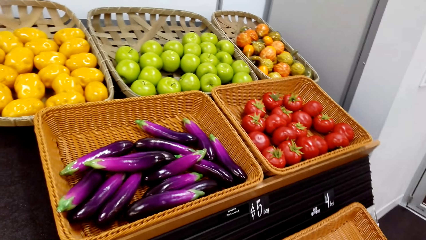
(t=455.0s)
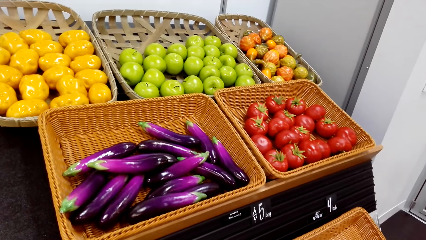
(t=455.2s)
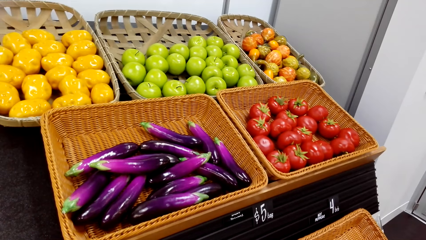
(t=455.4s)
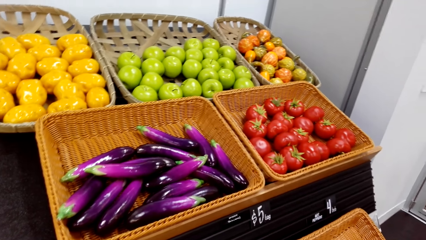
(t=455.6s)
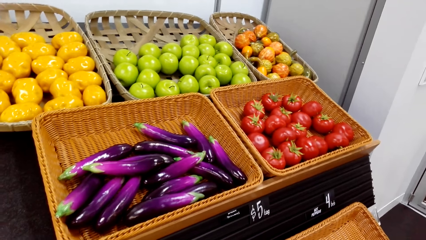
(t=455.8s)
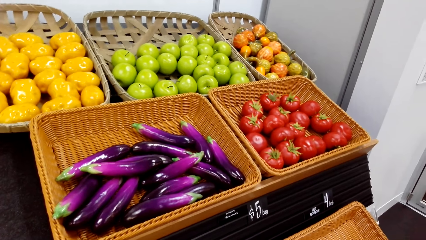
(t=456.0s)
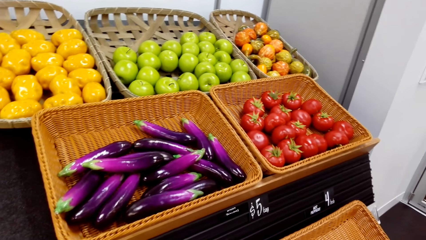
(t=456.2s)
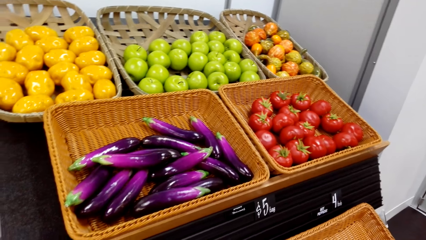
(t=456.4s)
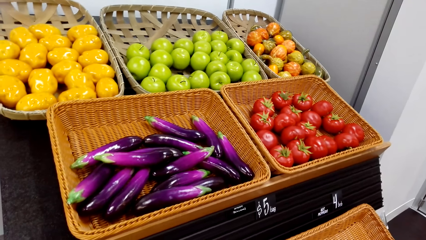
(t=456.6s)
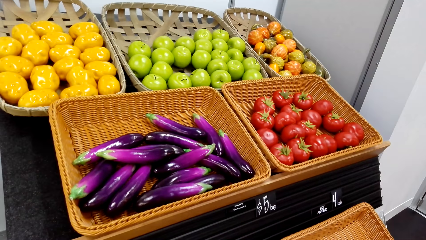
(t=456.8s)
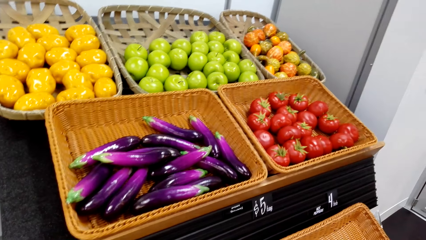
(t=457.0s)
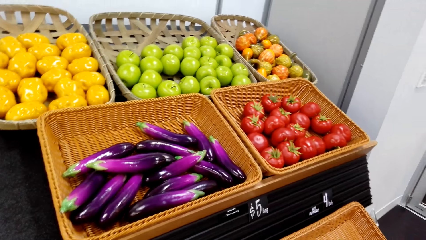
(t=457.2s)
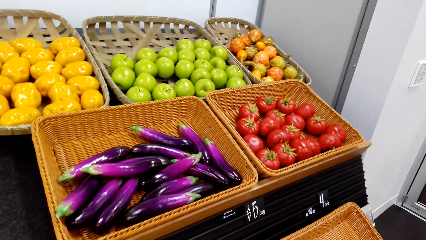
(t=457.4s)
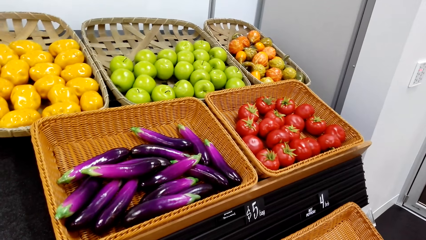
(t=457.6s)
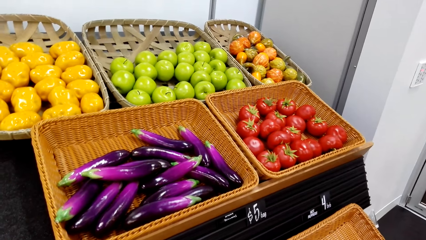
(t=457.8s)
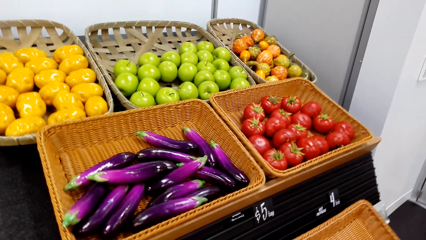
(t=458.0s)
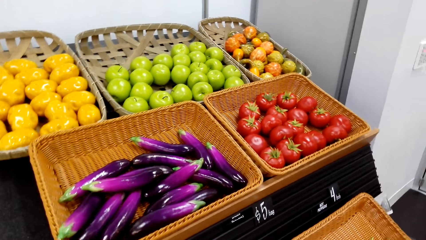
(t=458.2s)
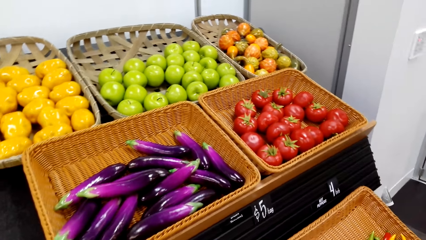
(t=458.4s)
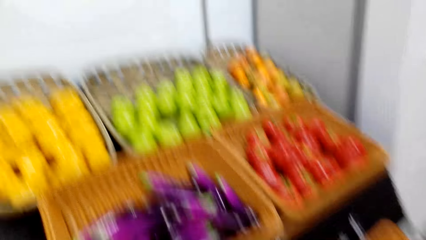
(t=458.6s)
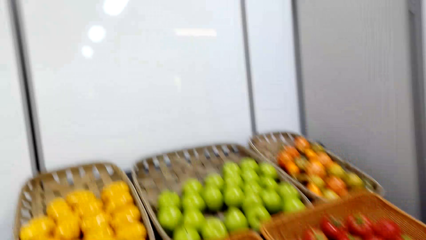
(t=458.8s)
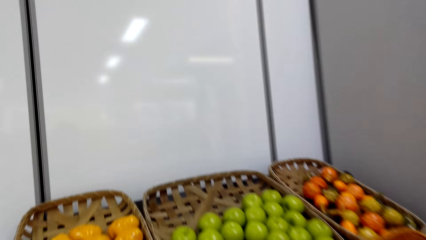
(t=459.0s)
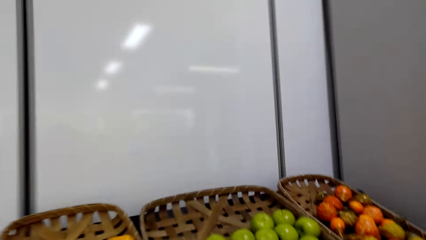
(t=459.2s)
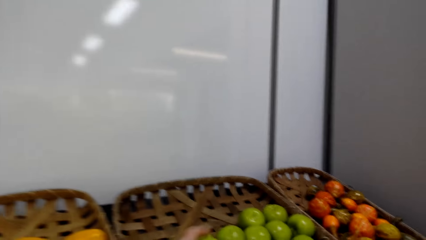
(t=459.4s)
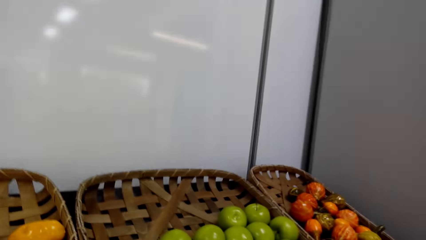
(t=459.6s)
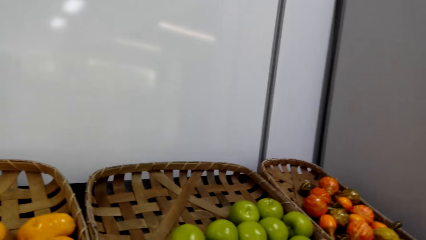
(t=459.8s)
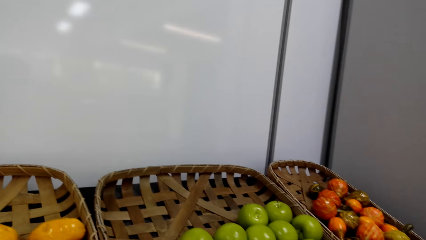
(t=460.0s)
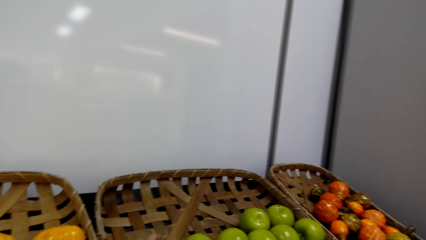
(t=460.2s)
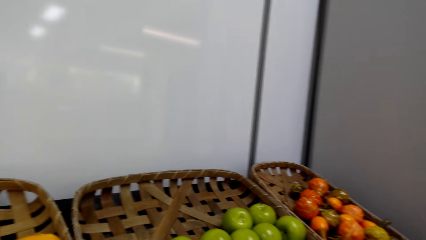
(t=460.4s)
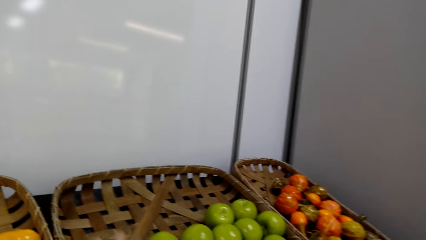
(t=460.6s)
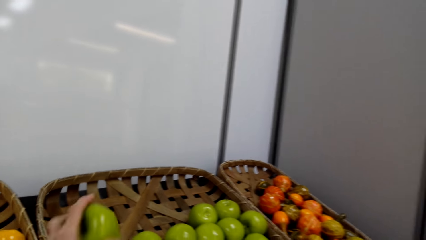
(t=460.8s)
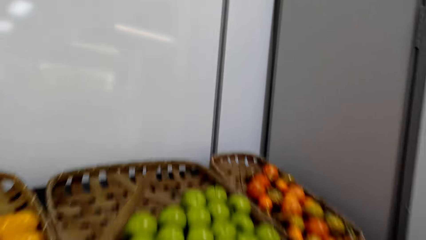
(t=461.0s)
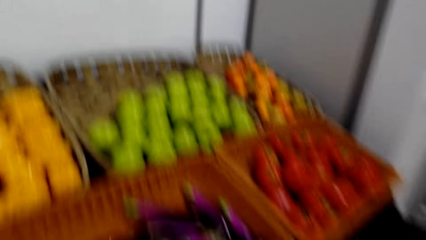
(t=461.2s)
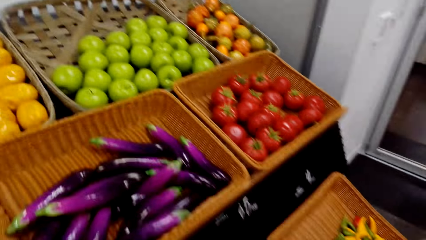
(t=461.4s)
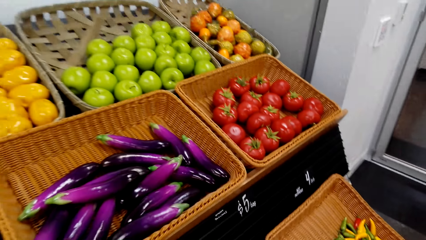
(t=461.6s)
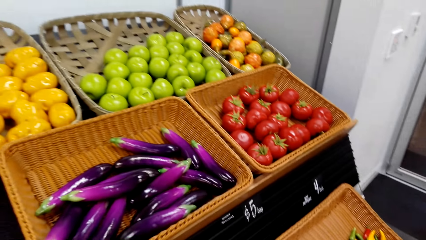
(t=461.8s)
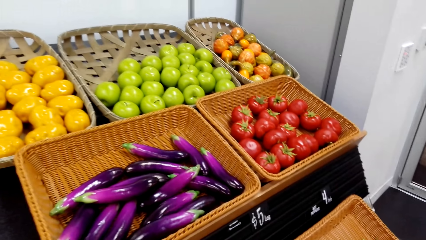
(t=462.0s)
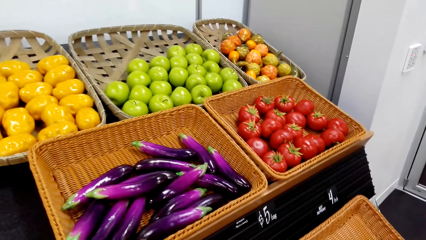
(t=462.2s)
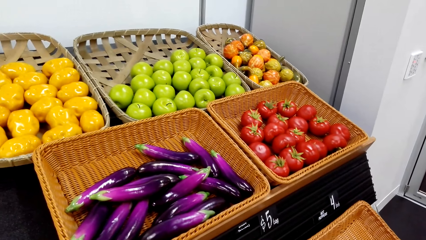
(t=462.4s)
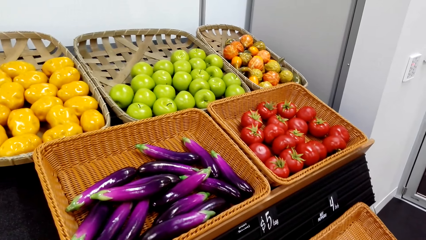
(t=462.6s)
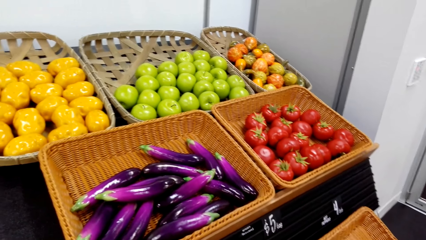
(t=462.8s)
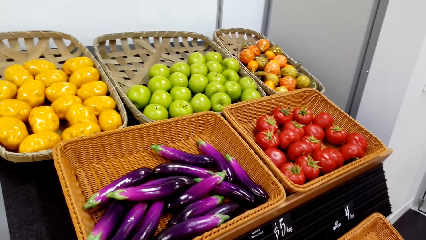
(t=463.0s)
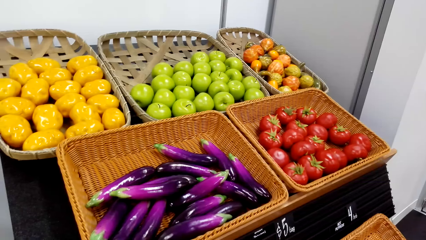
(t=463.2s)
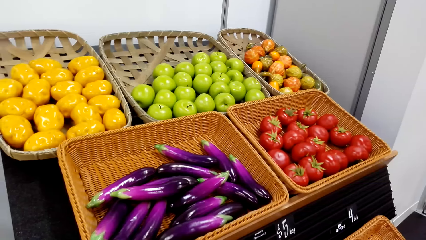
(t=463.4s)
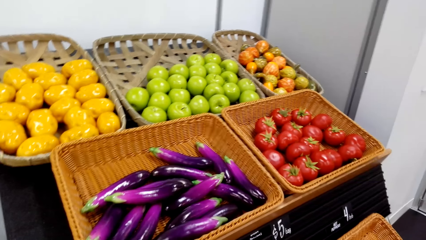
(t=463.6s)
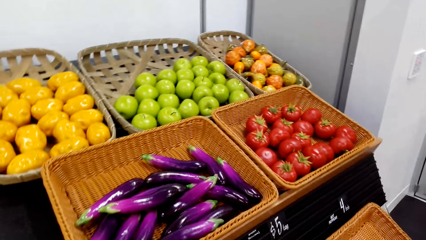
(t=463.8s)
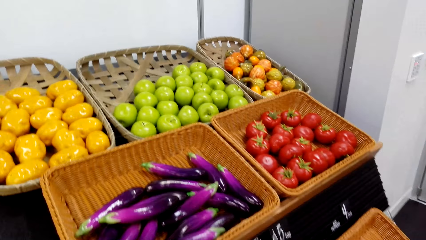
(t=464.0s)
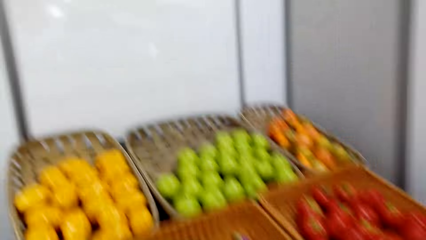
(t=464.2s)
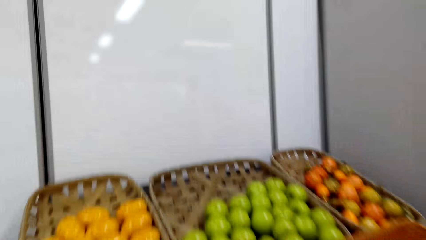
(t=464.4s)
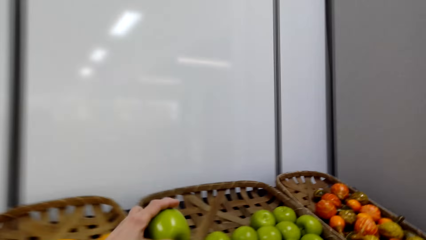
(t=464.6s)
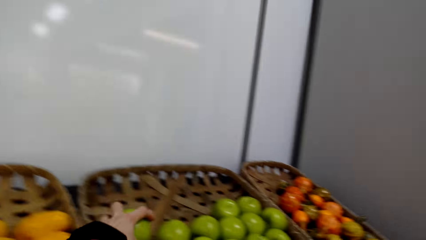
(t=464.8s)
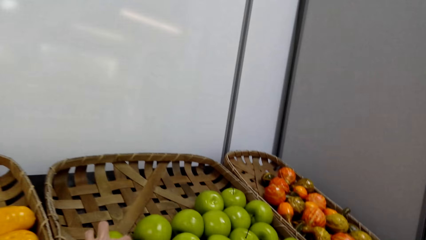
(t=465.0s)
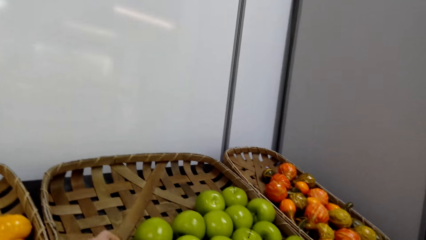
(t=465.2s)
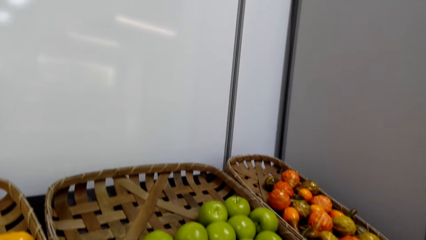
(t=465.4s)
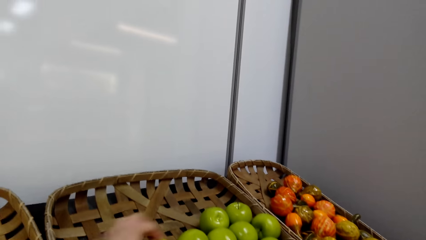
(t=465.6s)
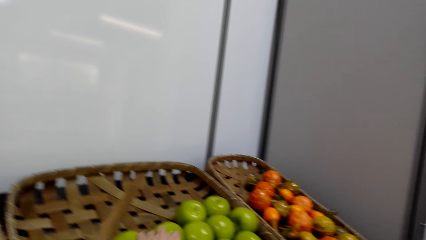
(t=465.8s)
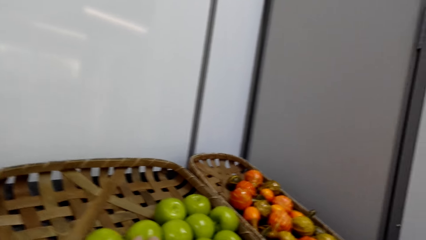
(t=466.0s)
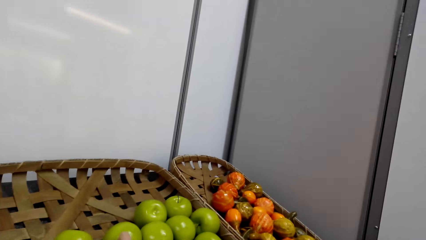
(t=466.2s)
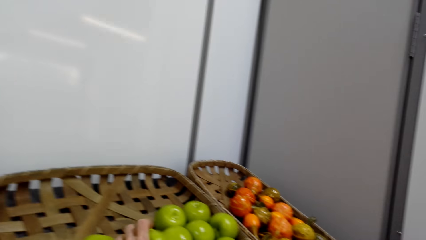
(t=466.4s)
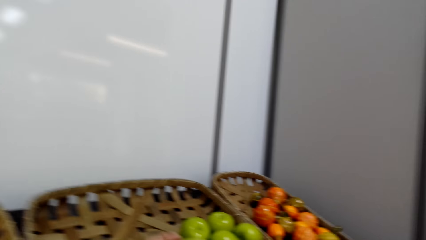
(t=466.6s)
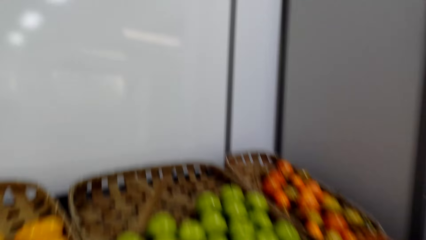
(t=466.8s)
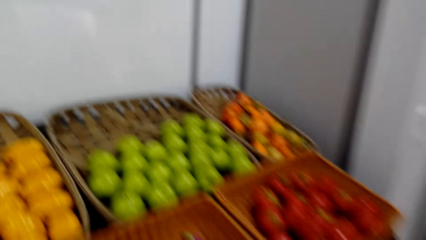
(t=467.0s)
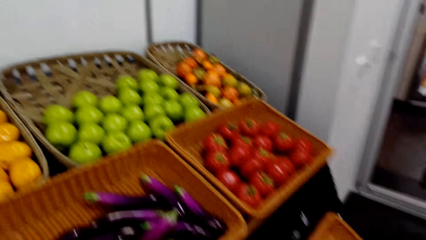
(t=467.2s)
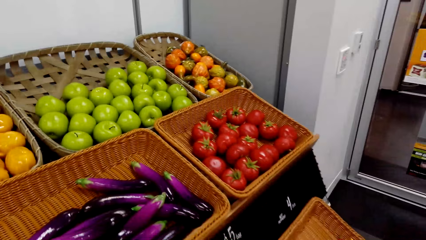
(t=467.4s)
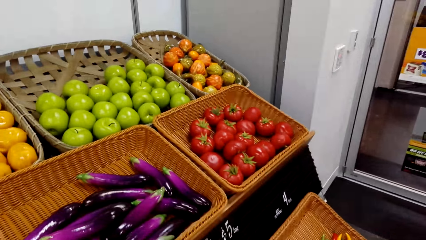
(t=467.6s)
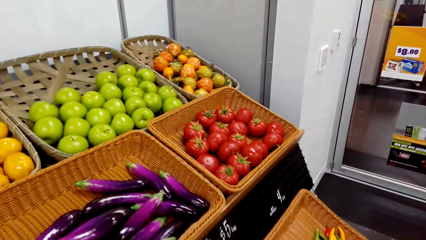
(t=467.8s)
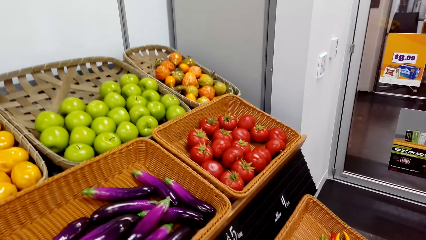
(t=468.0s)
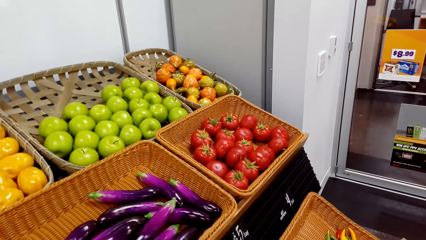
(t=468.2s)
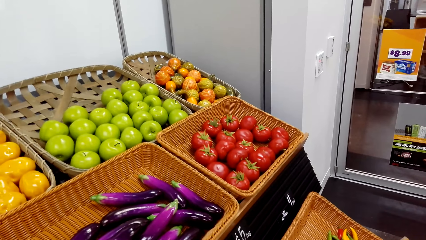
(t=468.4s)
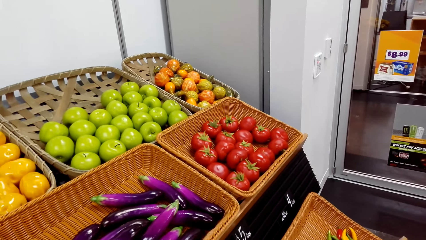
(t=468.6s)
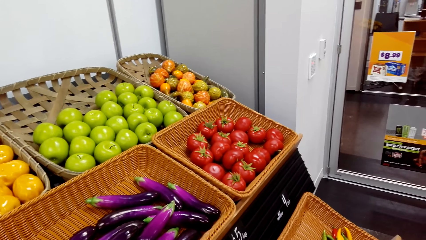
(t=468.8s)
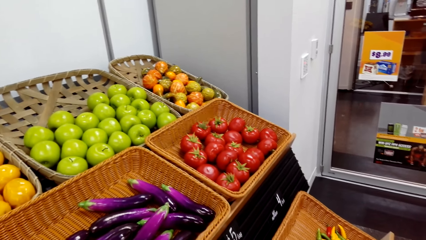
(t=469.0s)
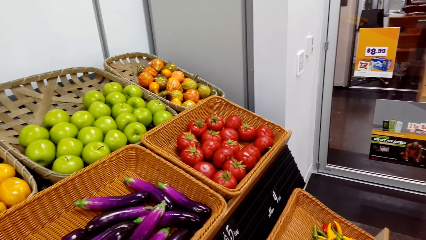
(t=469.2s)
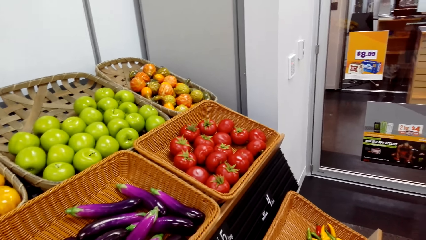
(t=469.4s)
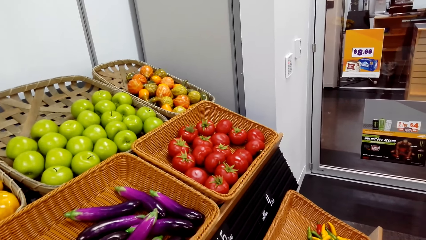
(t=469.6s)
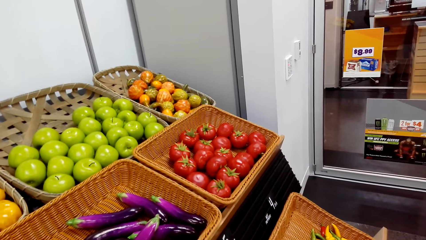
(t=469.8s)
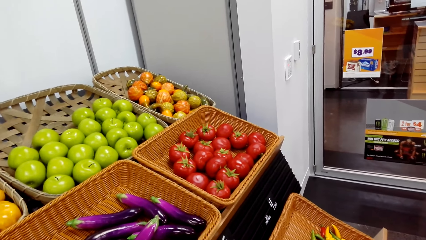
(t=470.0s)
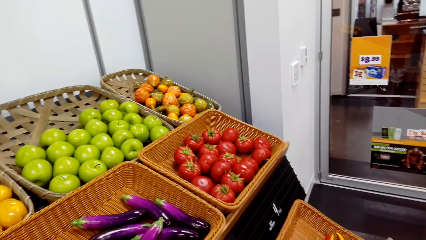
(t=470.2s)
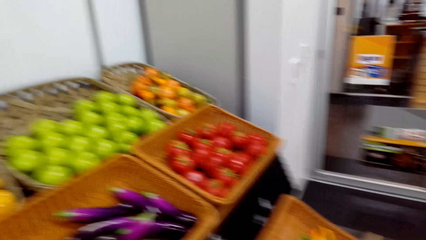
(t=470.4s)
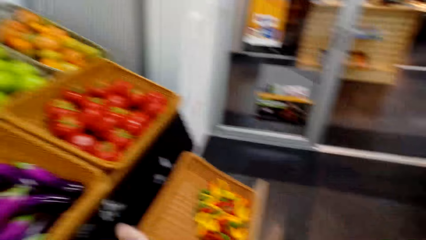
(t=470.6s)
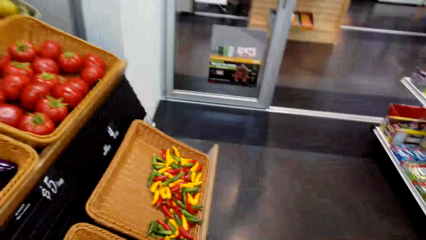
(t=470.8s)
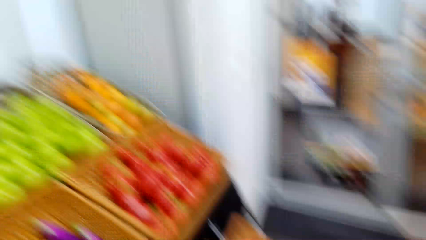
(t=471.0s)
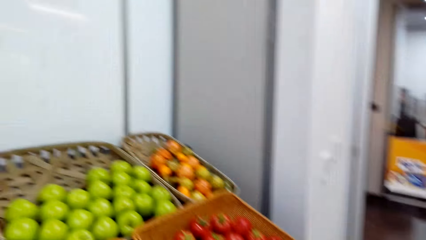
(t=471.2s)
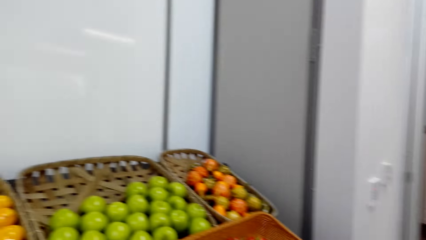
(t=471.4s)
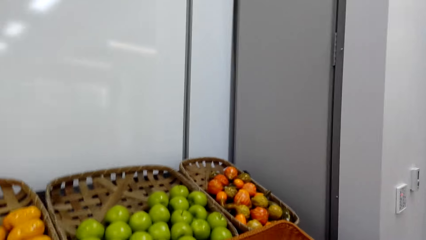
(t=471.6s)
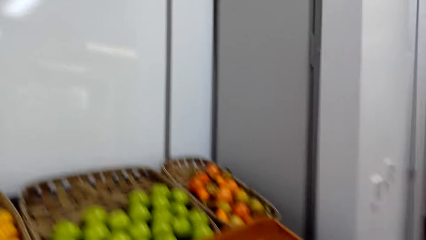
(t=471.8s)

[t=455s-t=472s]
The camera wearer picks apples from the fruit shelf. A person picks an apple. The camera wearer looks at the fruit shelf. They return the apple on the shelf. They look at the fruit shelf.
